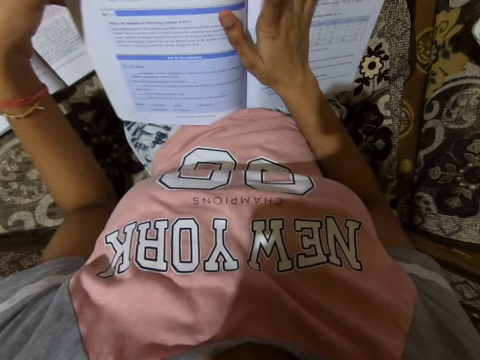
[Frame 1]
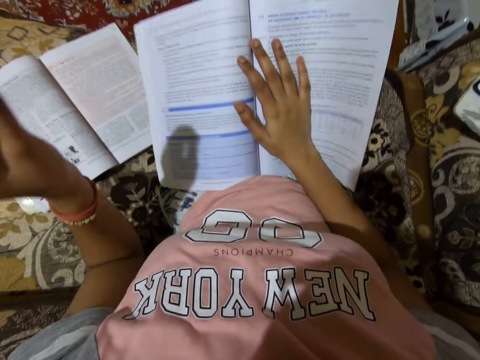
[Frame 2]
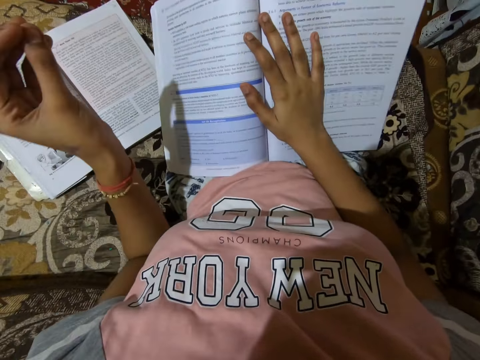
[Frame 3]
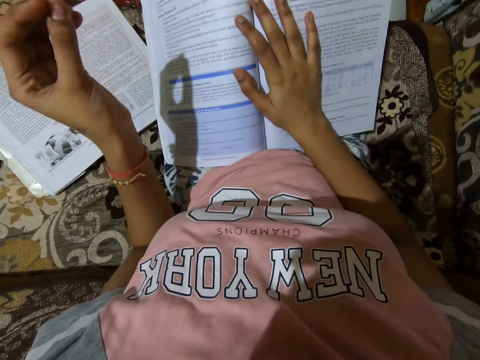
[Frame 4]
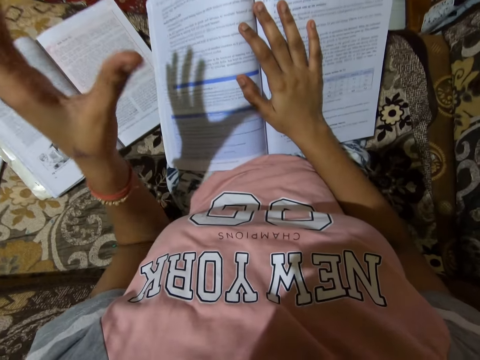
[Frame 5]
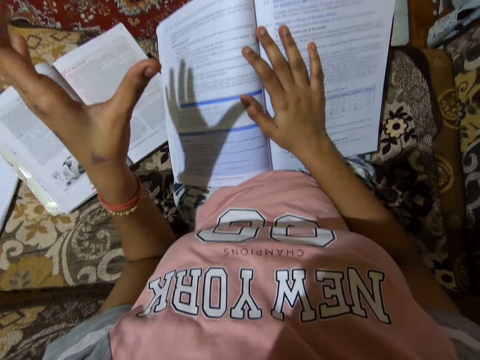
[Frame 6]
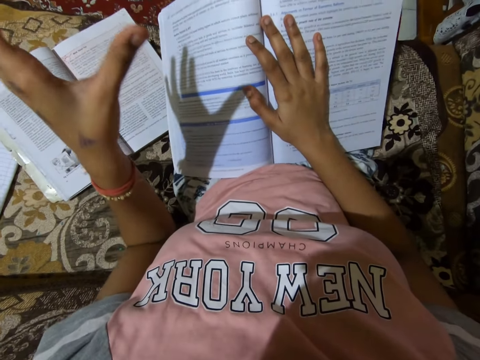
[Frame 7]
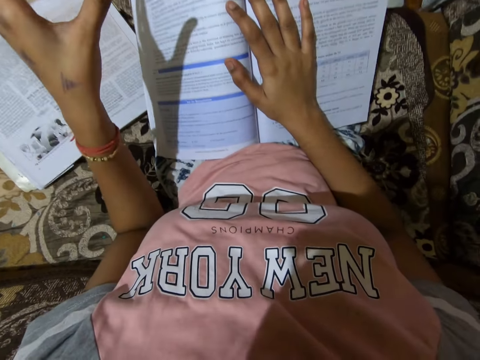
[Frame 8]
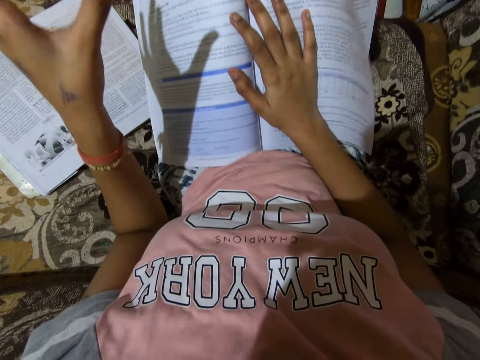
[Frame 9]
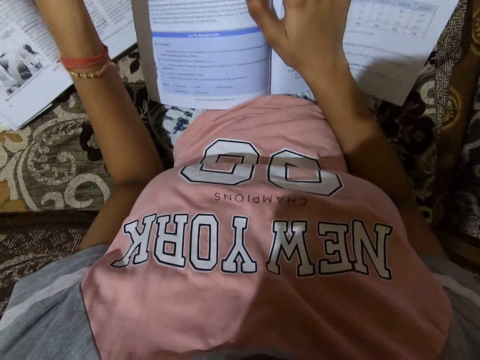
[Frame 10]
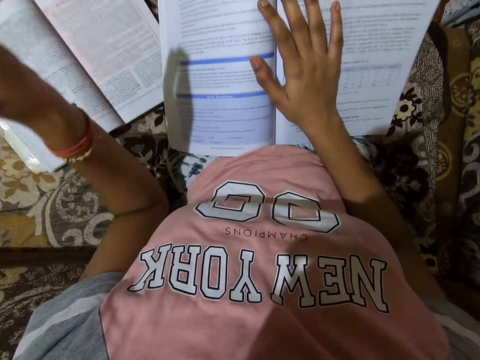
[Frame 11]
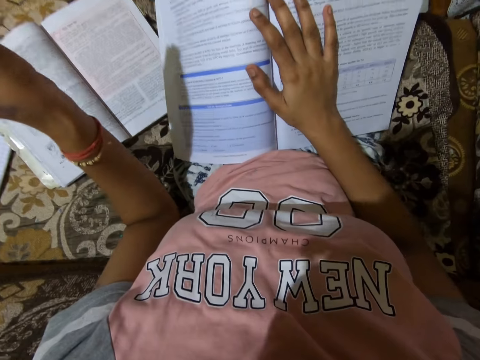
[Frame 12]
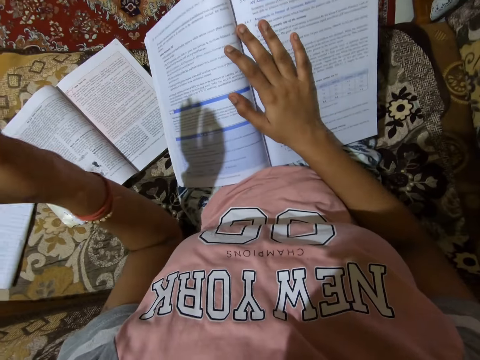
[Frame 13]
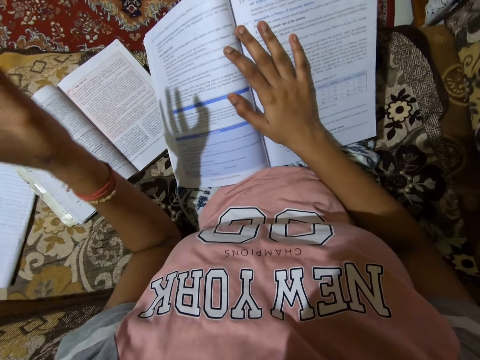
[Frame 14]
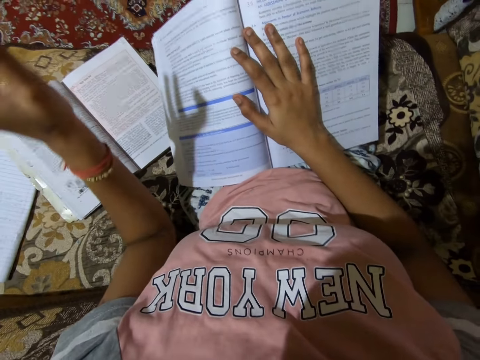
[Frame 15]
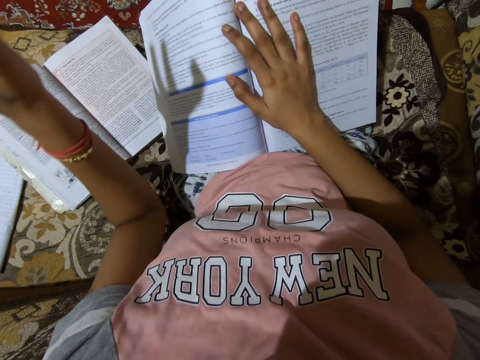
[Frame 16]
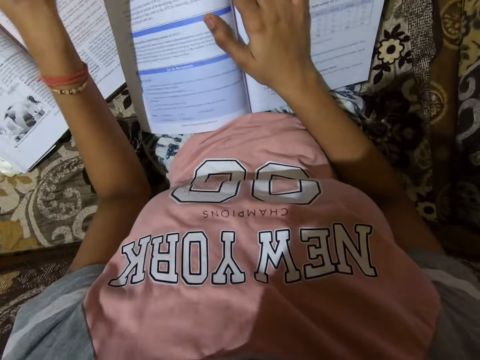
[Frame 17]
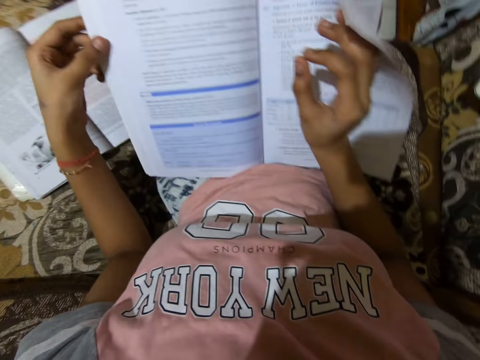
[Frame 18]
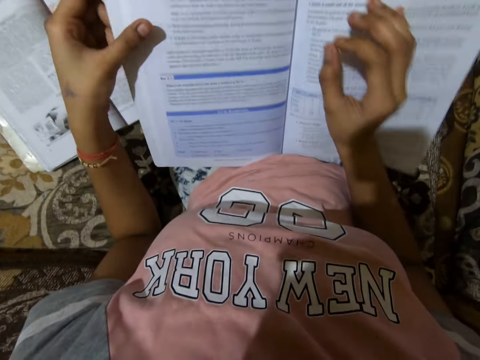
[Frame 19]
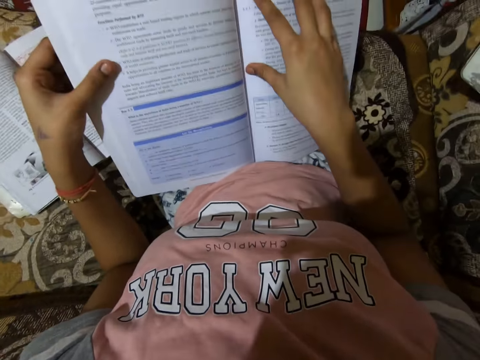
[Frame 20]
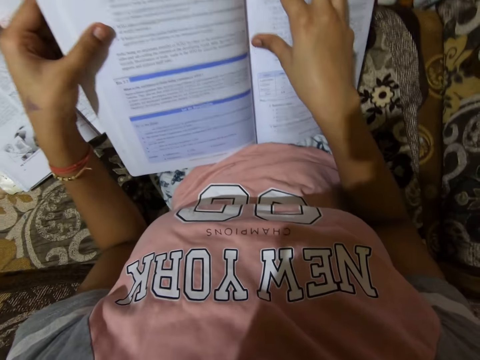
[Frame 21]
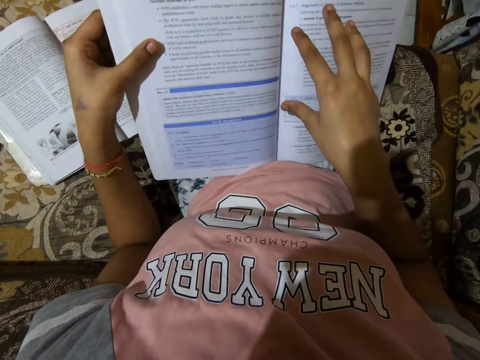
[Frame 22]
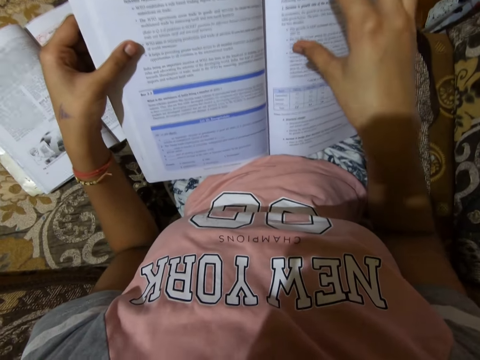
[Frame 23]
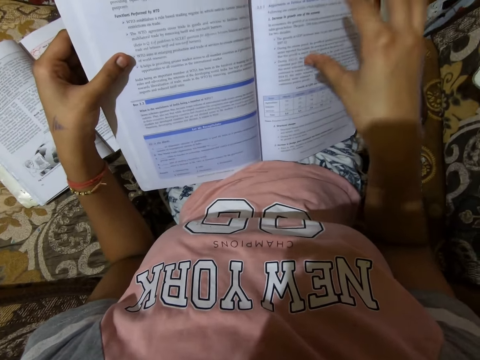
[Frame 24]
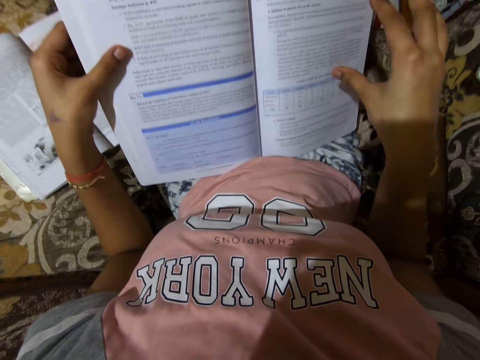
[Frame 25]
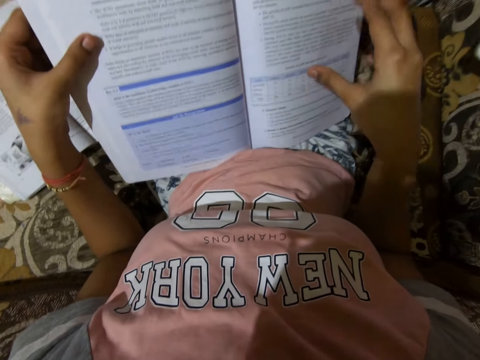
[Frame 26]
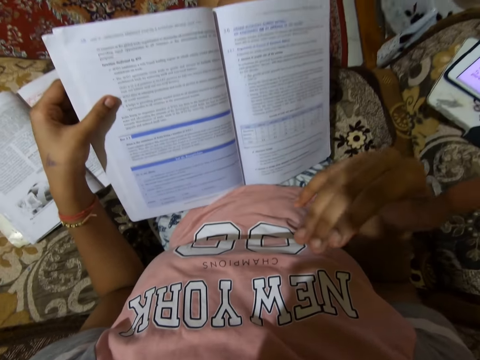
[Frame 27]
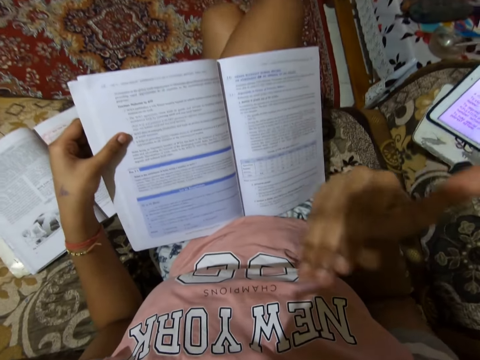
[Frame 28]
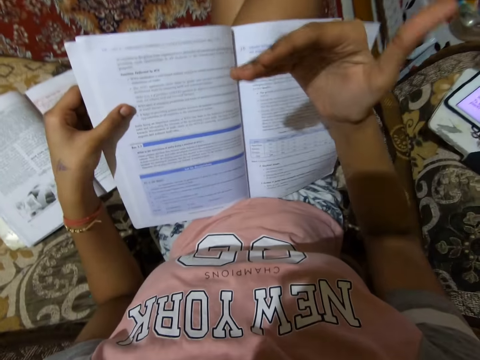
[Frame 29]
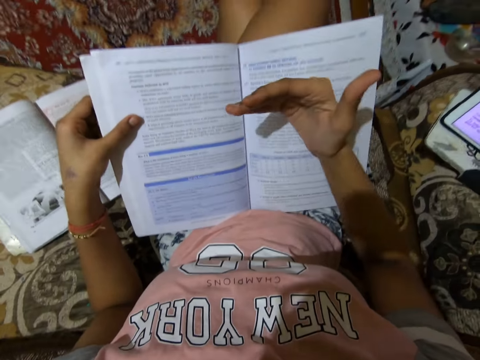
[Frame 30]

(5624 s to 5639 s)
The camera wearer reads on the book. She gesticulates with her left fingers. She holds the textbook with her left hand. She gesticulates with her right fingers.

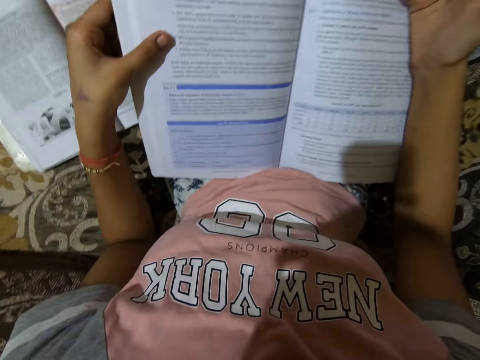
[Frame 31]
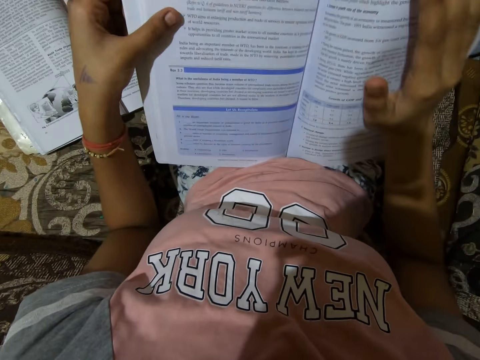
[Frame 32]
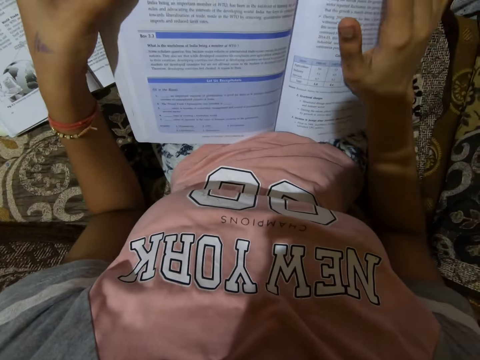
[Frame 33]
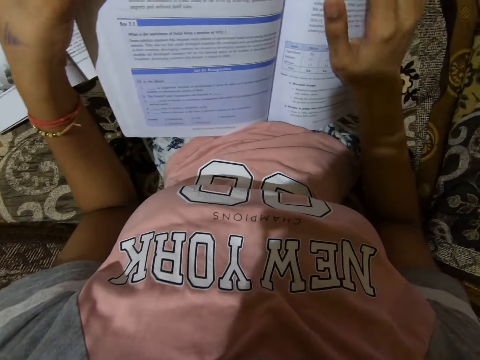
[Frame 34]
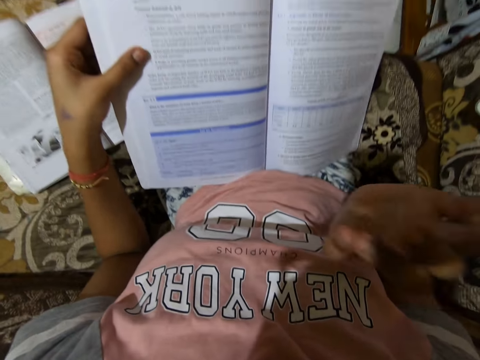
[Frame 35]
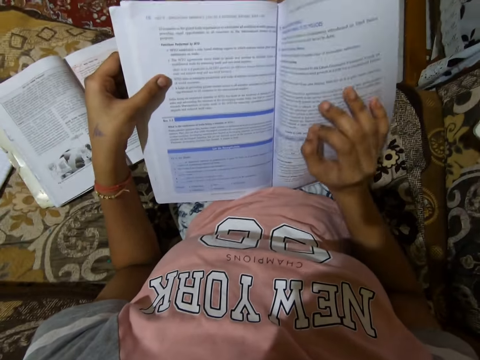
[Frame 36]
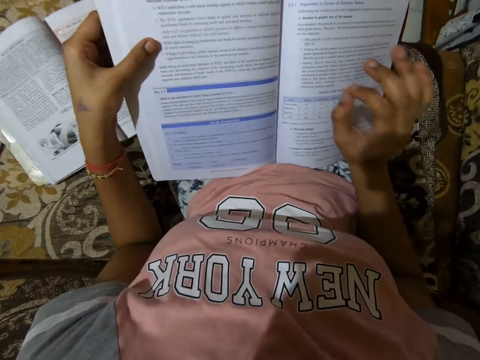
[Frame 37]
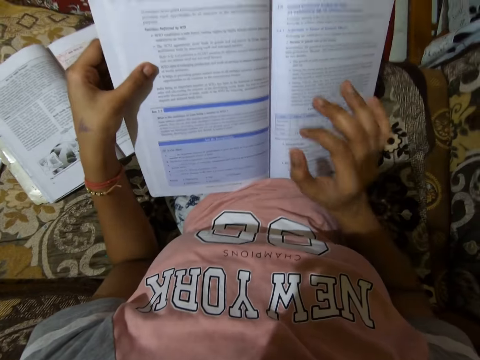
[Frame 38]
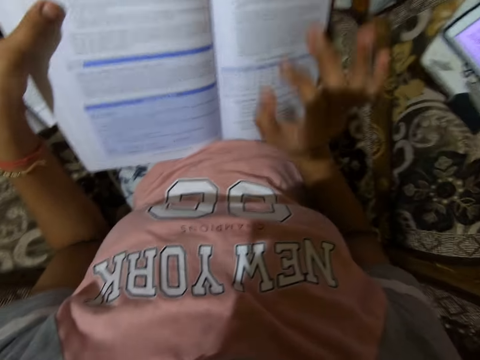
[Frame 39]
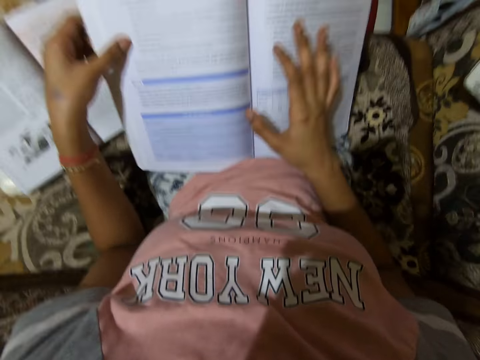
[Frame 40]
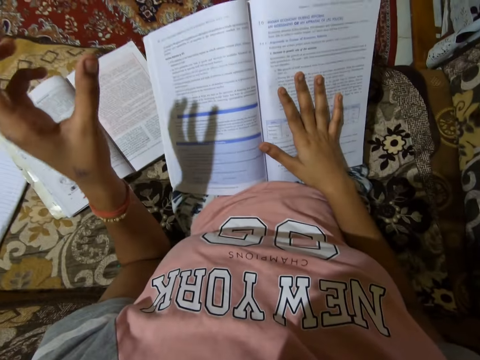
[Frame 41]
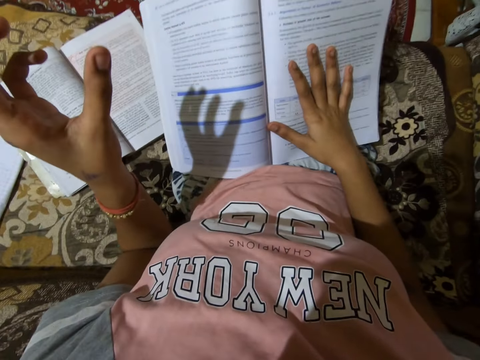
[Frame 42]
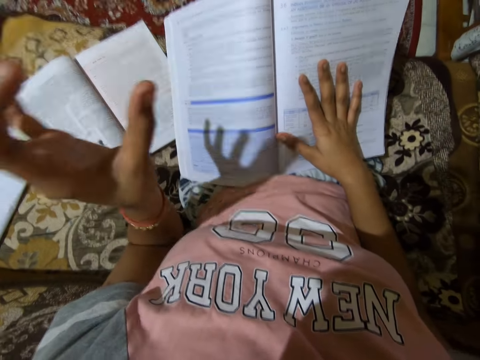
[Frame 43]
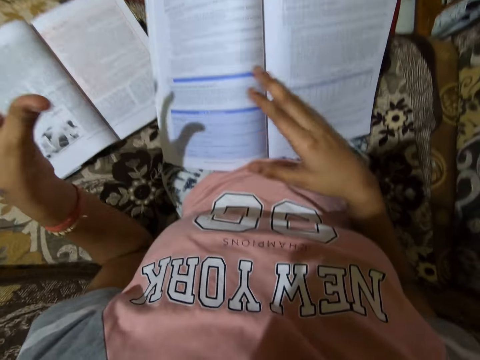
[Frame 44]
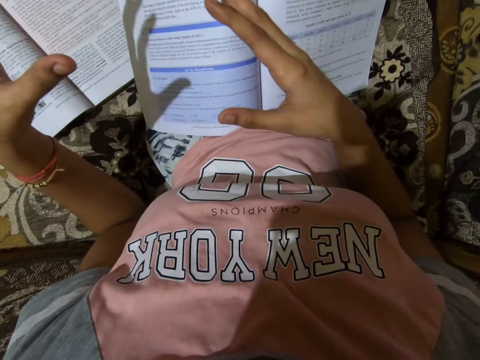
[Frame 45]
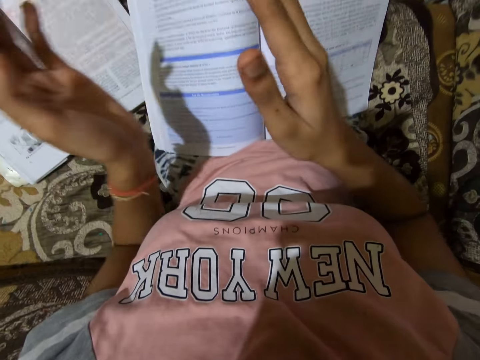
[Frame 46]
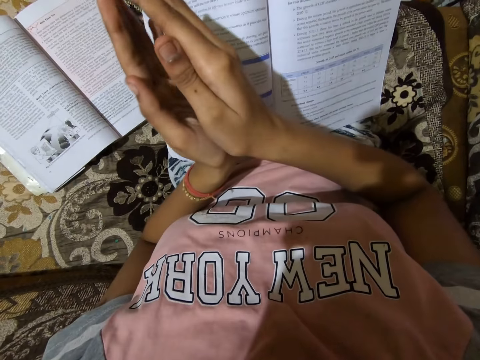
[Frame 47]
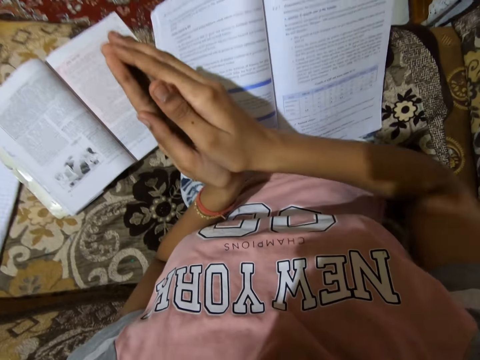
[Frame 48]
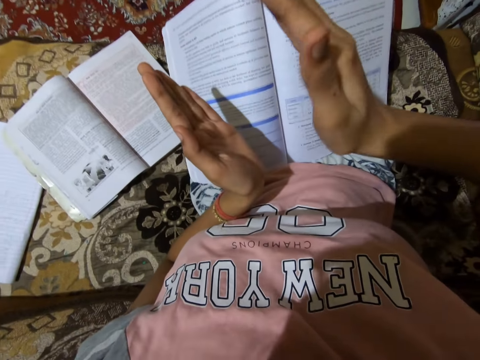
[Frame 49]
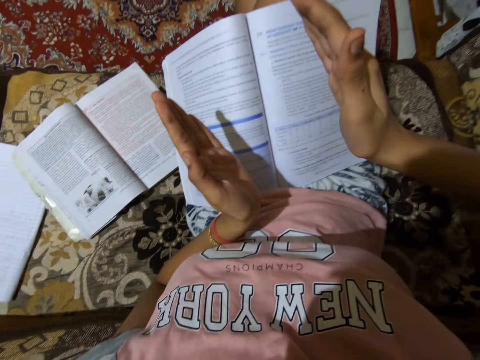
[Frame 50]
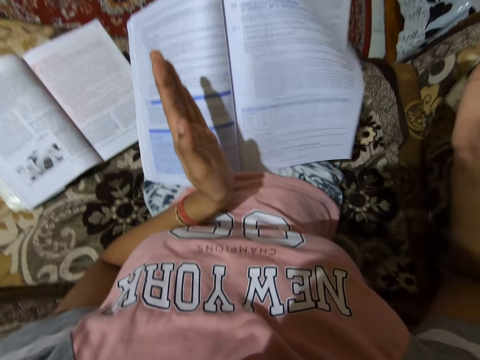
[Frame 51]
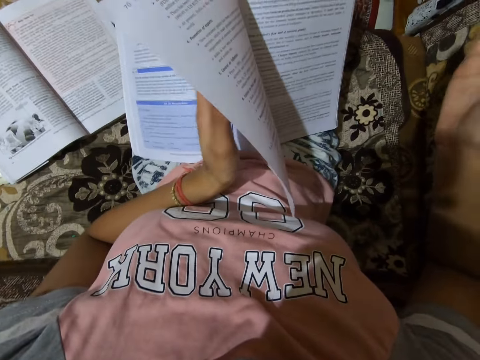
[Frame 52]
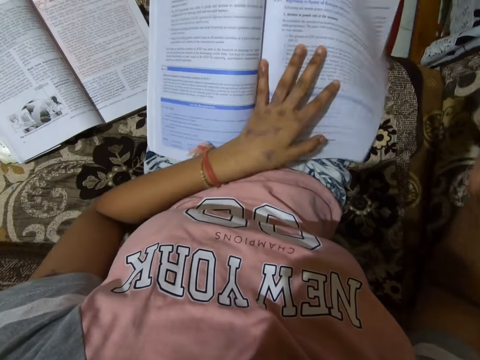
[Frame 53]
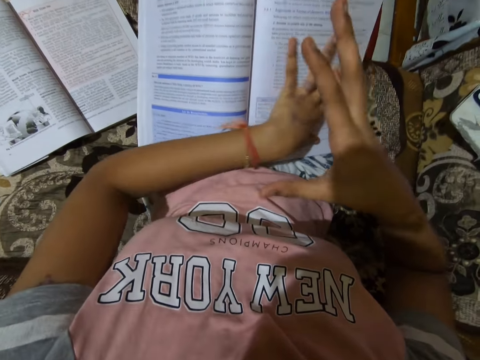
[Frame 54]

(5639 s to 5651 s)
The camera wearer places her right hand on the textbook. She gesticulates with her left fingers. She gesticulates with her hands. She places her left hand on the textbook. She gesticulates with her right hand.
